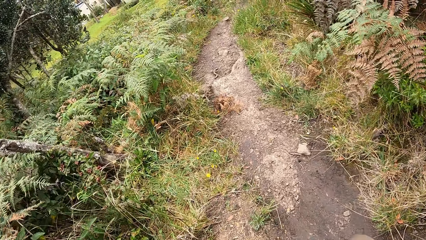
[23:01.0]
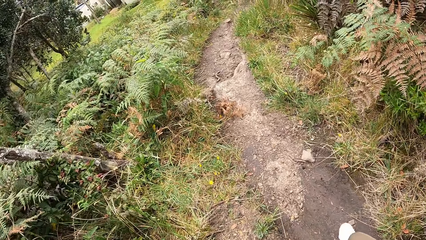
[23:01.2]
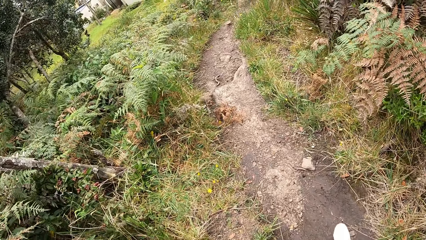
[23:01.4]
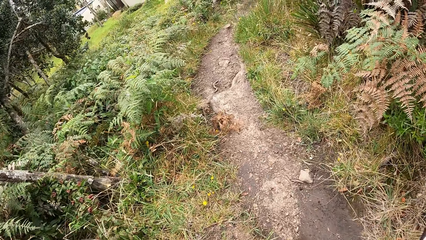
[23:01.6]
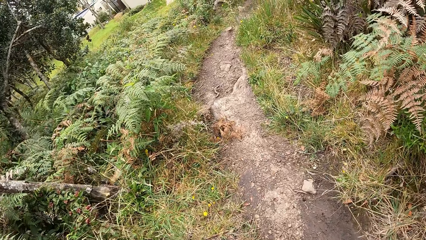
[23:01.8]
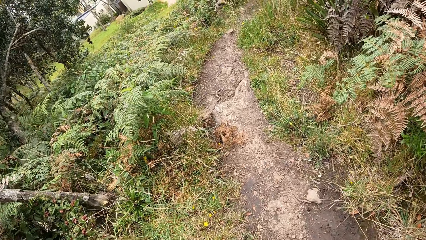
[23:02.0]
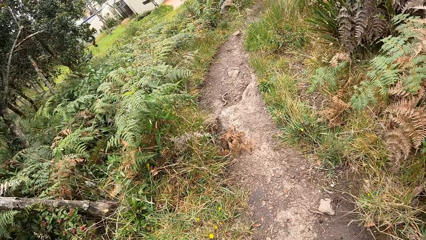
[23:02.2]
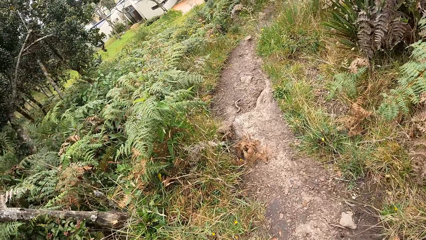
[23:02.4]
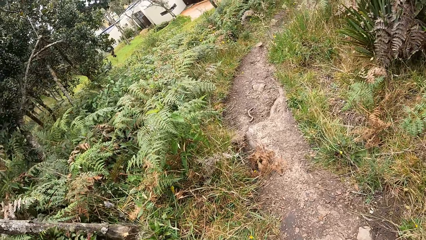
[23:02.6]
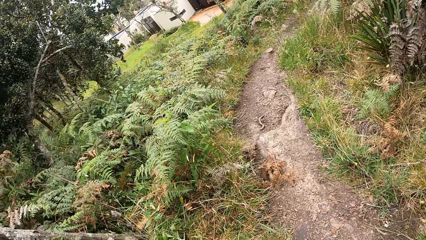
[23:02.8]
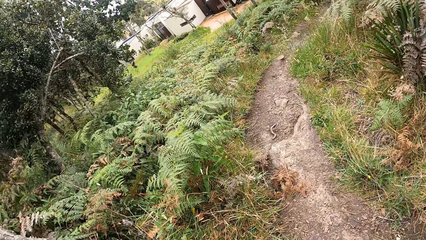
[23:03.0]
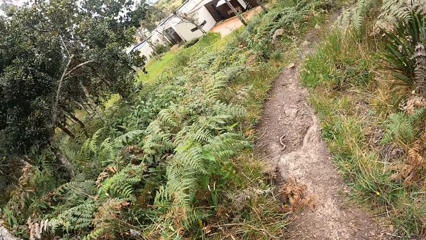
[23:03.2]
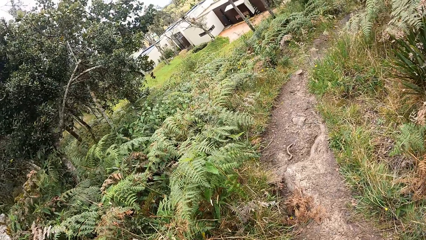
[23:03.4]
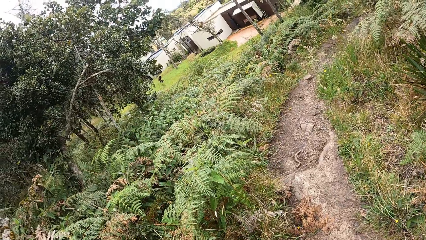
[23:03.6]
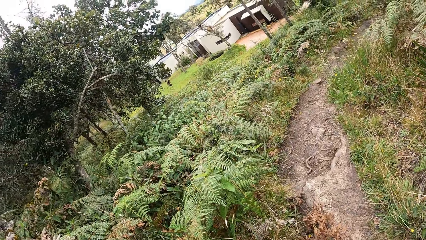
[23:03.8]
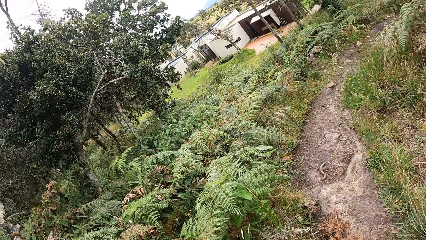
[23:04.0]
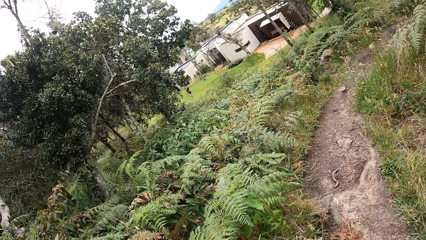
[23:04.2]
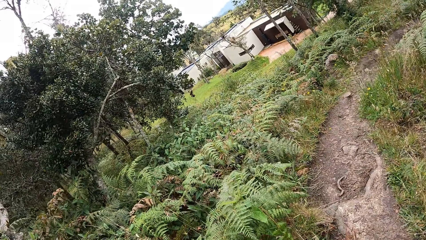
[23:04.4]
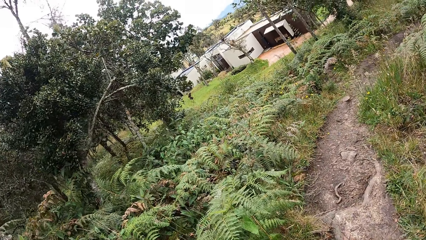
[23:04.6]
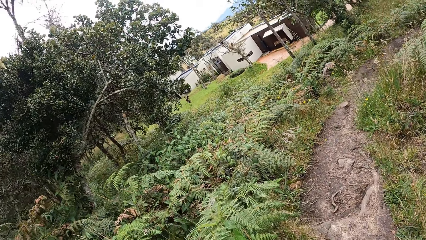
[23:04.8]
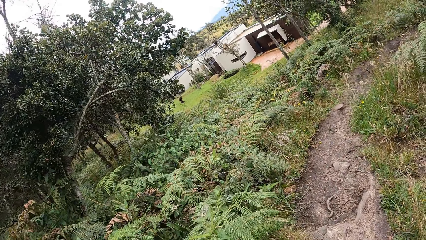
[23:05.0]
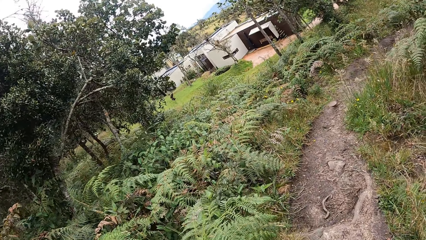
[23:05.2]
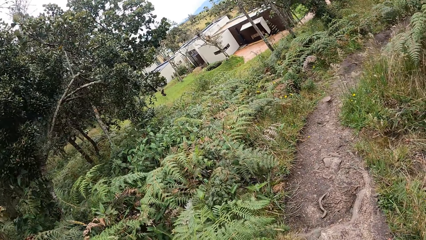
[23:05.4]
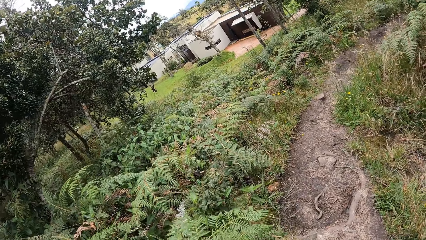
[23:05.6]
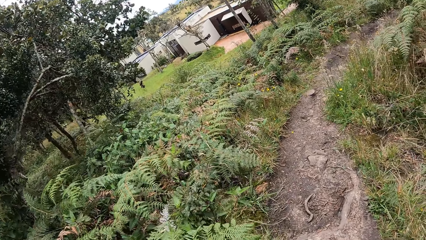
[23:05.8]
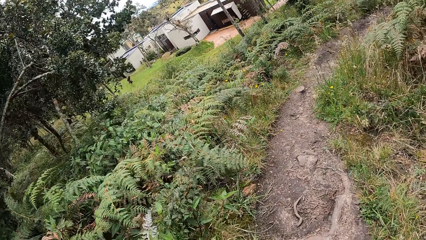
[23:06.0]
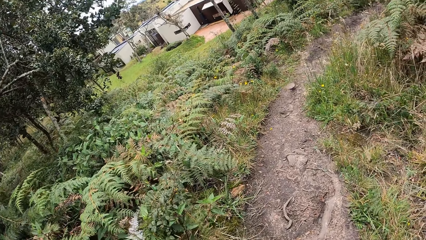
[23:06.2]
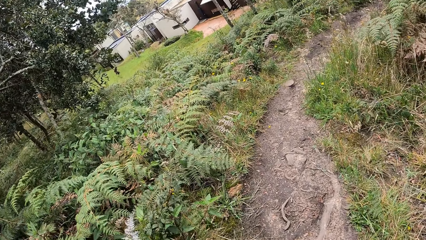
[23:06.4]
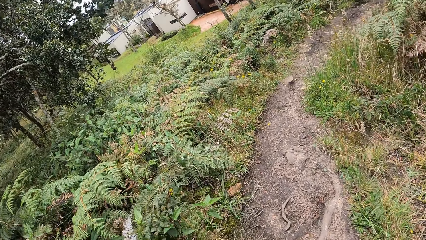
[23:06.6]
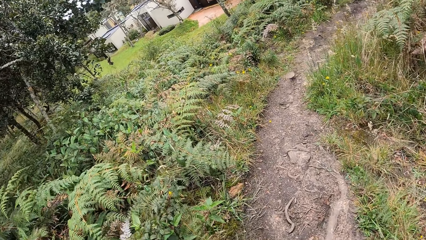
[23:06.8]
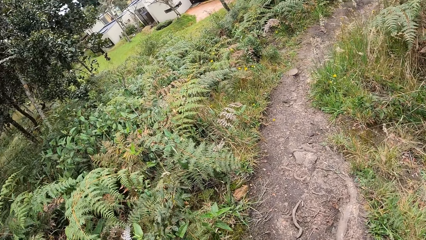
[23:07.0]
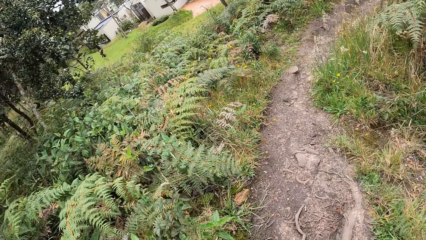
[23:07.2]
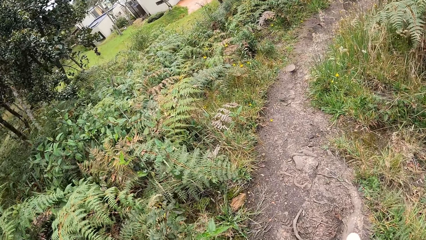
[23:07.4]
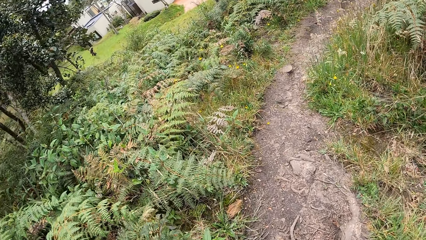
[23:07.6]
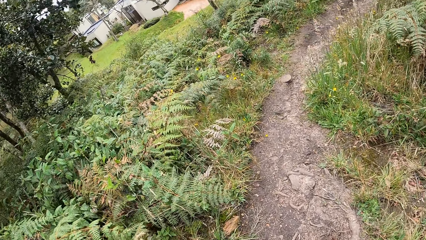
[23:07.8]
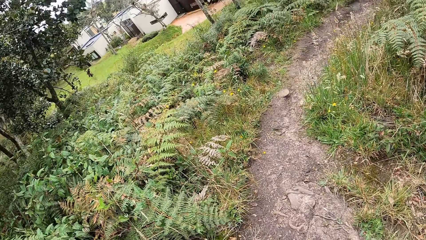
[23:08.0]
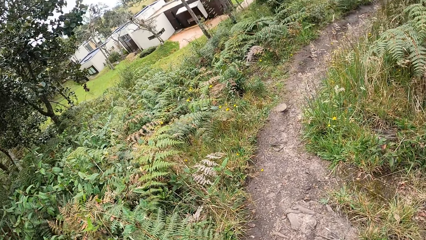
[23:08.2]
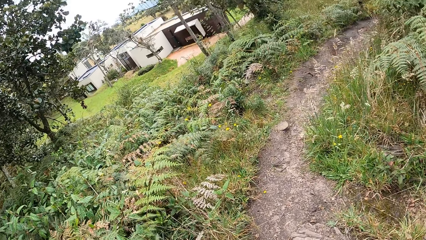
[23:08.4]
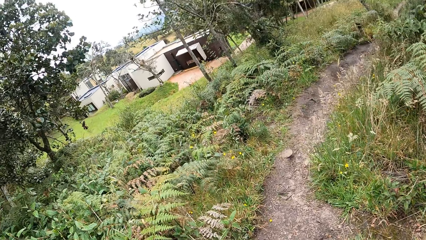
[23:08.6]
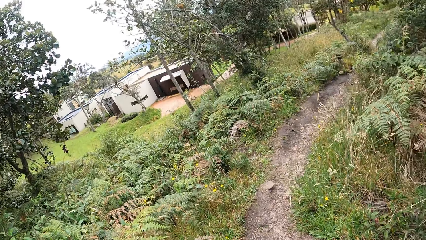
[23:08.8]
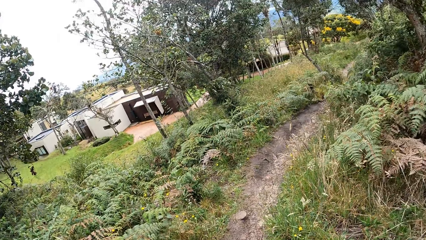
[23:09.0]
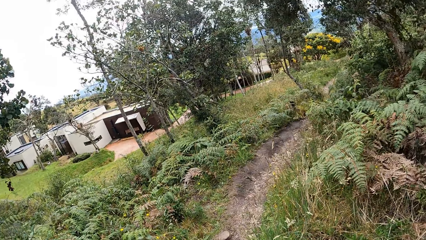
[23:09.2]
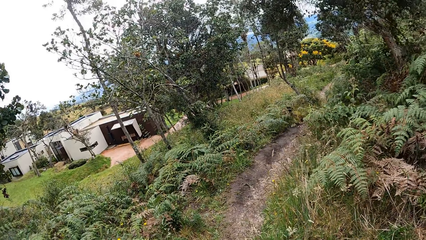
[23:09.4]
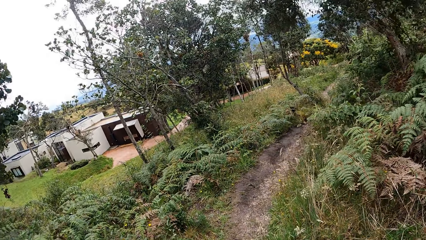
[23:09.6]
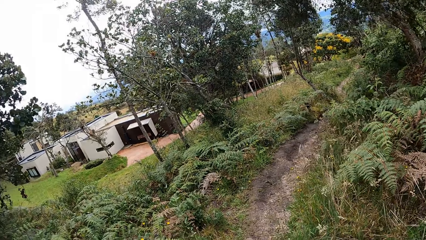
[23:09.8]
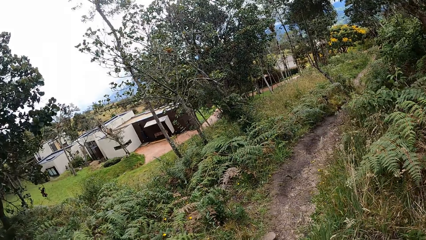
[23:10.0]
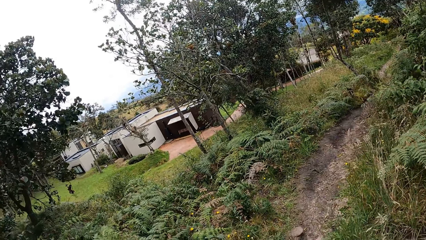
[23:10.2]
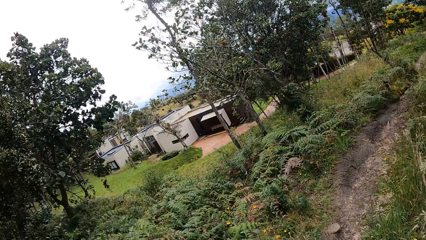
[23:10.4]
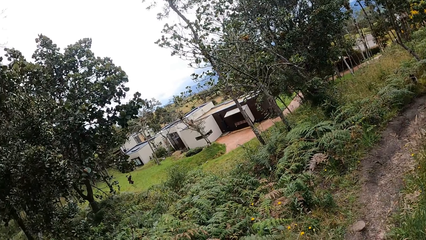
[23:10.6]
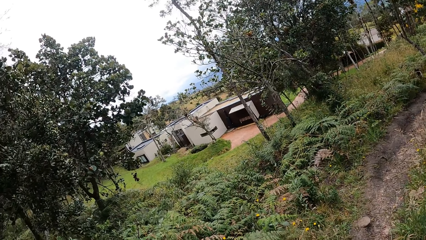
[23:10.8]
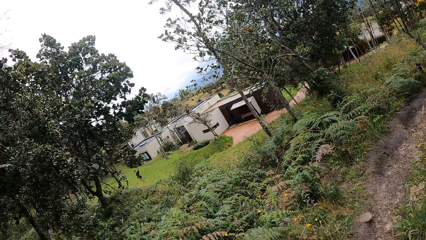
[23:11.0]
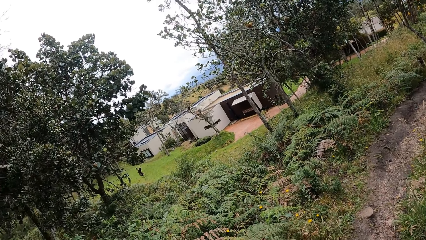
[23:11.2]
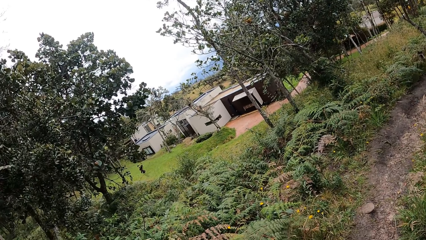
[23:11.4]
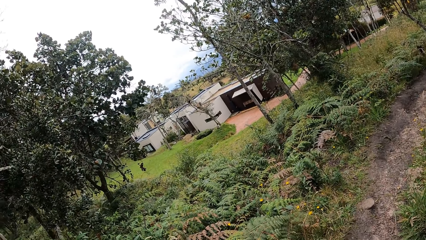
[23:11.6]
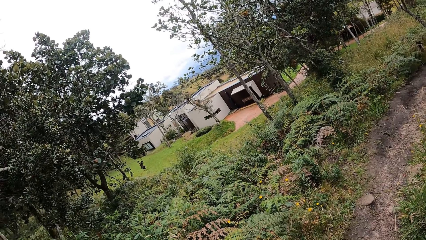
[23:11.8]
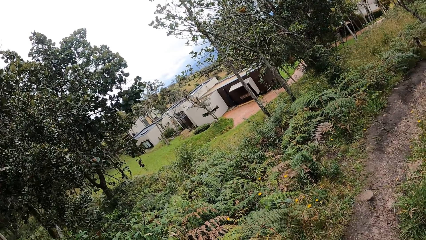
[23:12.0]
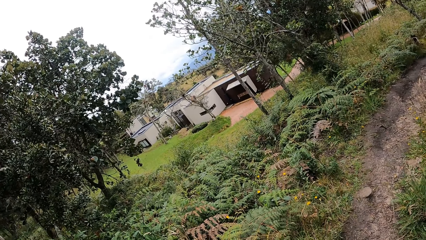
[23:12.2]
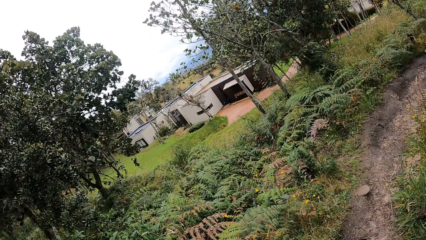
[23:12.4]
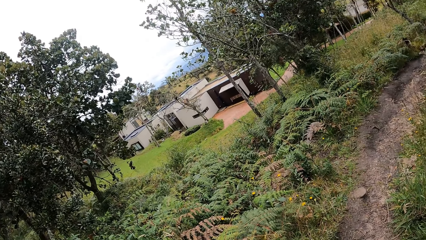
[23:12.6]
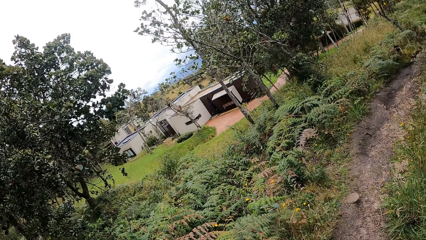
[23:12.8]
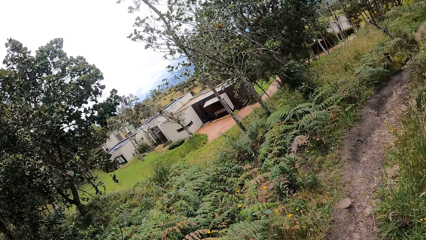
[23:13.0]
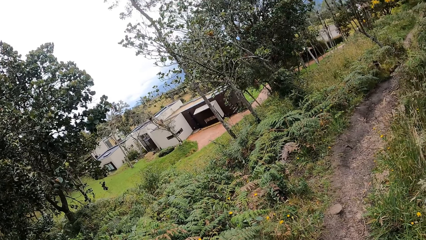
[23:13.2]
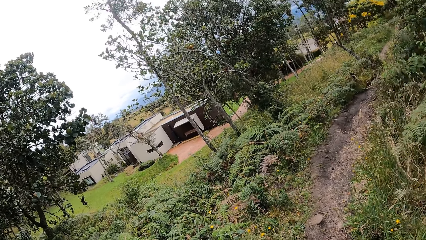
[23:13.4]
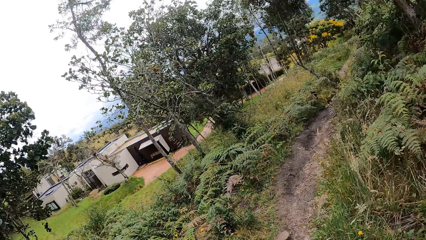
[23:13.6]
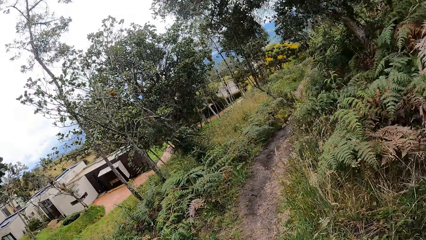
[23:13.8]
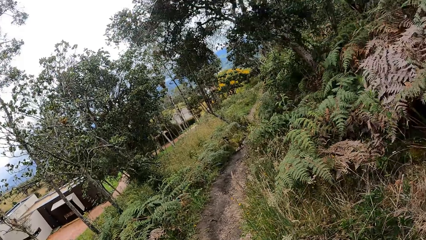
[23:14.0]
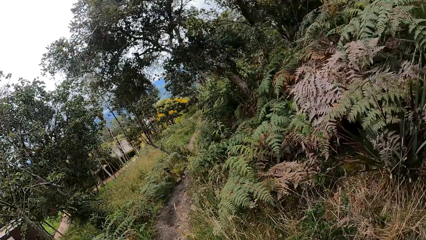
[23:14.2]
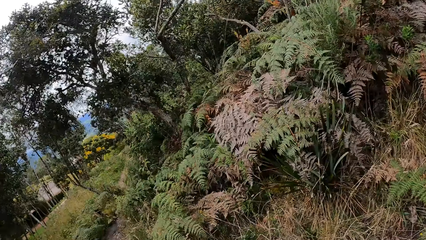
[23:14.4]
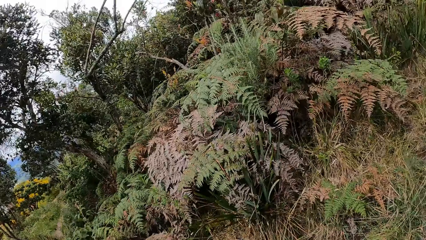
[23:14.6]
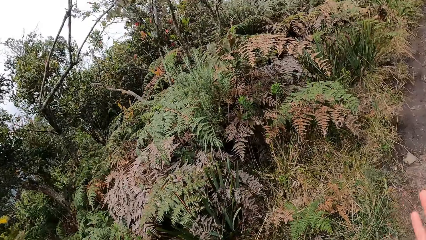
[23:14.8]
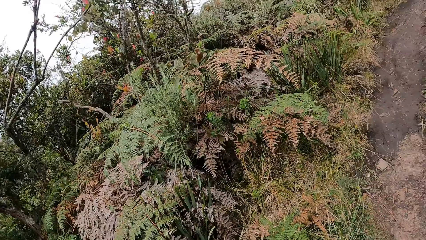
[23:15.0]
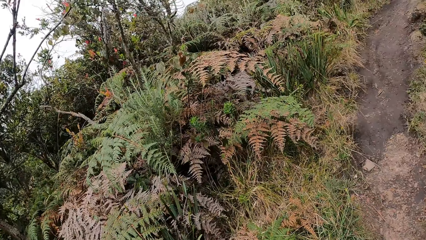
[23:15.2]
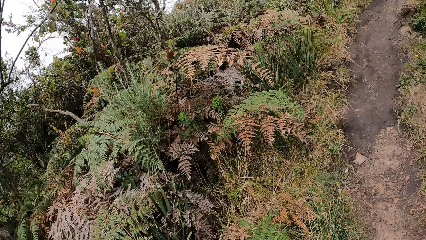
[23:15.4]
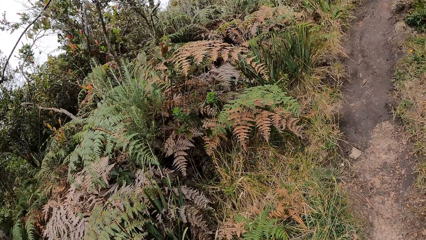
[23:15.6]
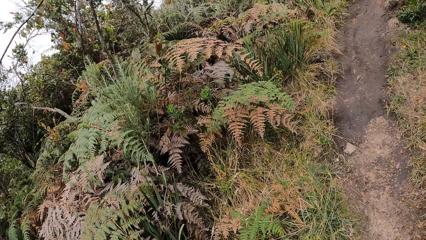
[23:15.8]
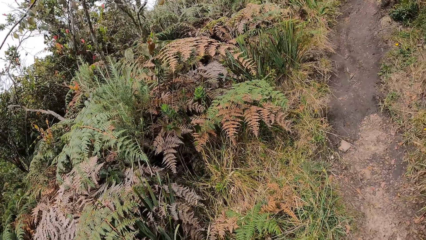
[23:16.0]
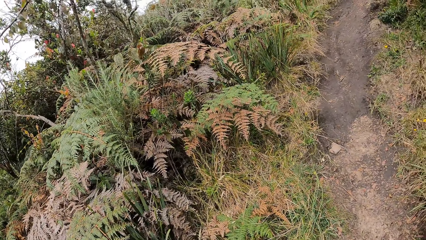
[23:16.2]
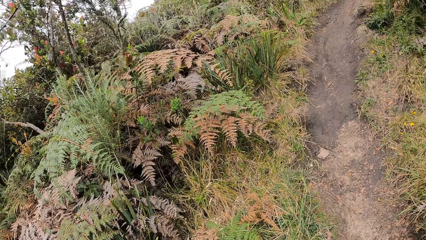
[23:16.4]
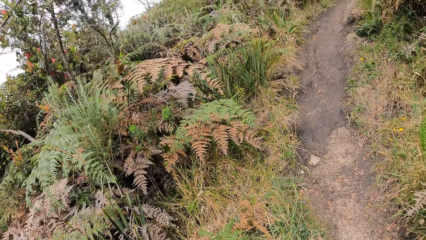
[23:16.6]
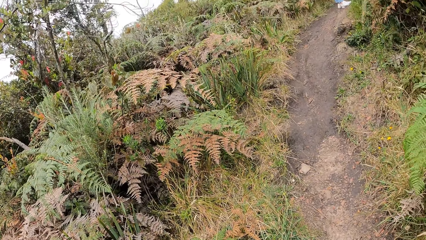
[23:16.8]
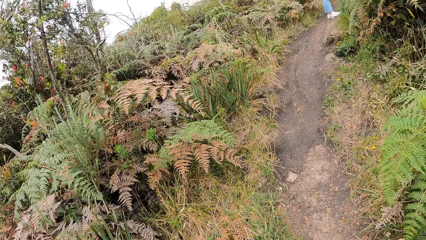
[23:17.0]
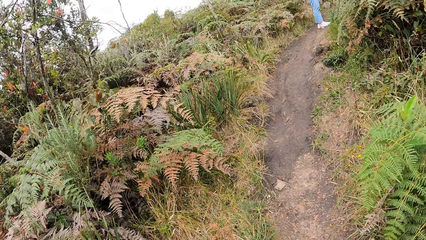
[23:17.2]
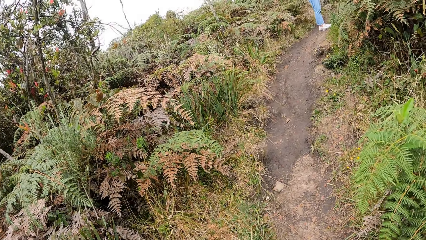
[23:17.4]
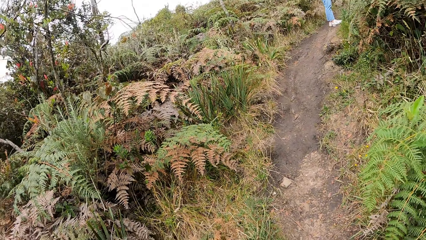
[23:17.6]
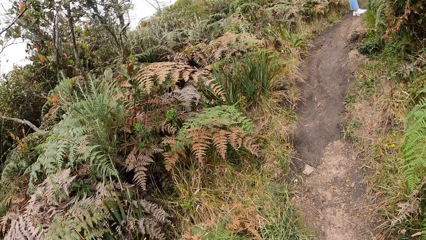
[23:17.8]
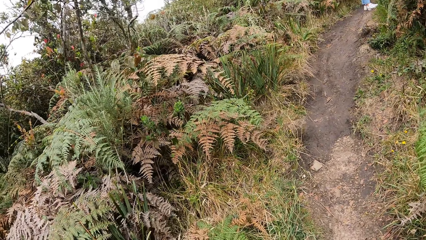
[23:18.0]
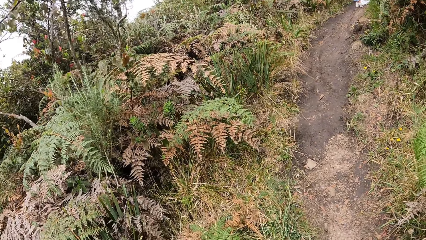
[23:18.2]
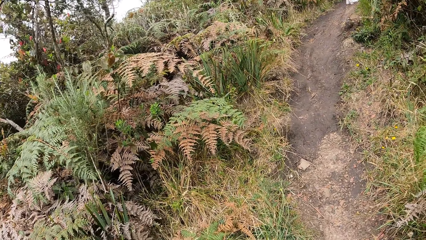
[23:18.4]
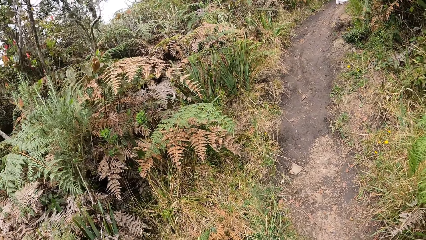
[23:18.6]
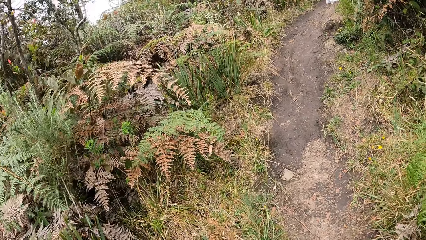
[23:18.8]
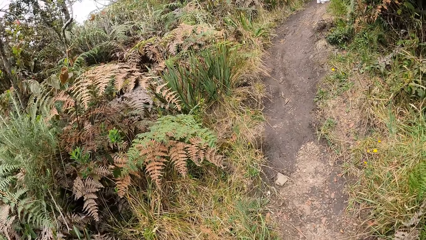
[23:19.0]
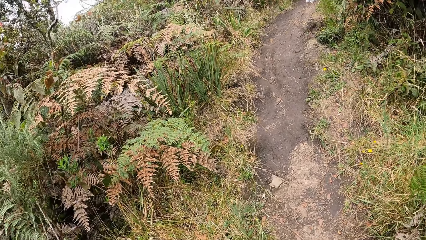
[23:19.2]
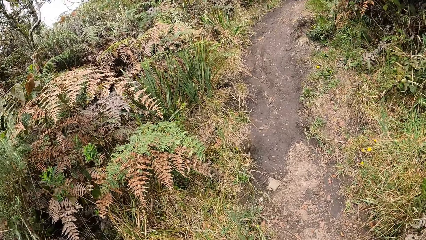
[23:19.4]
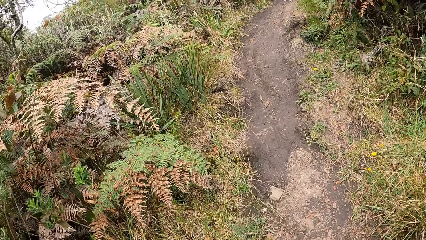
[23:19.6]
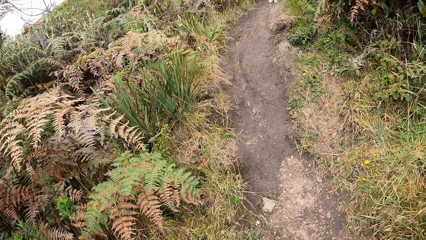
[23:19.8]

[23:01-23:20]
The camera wearer moves the hand. They walk along on the road. They turn back. A person stands on the road.
